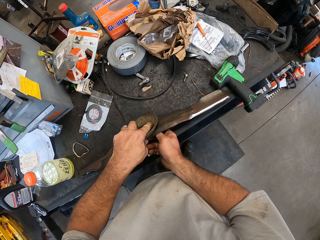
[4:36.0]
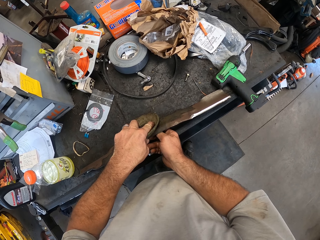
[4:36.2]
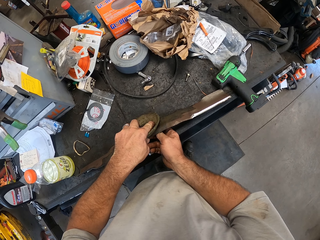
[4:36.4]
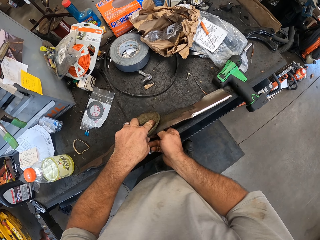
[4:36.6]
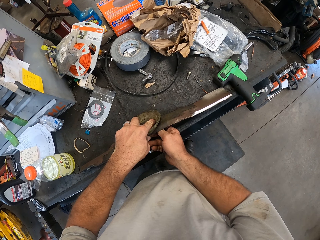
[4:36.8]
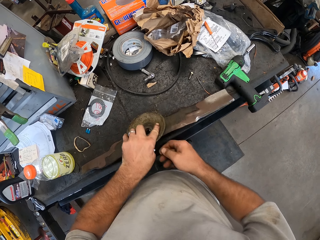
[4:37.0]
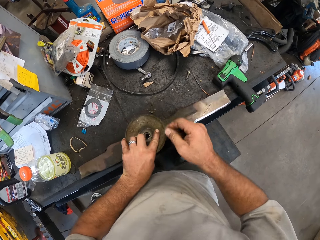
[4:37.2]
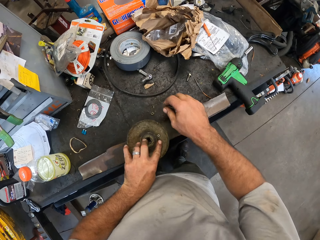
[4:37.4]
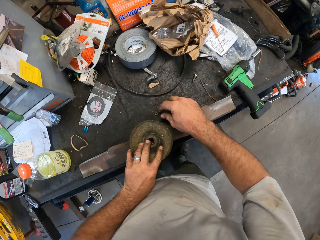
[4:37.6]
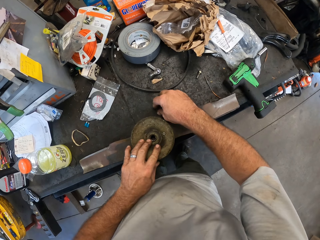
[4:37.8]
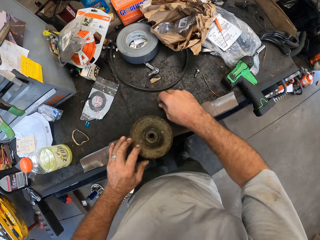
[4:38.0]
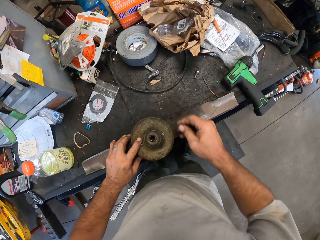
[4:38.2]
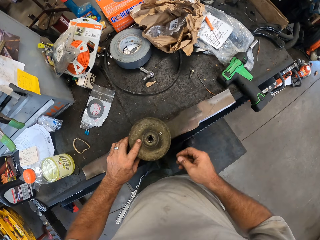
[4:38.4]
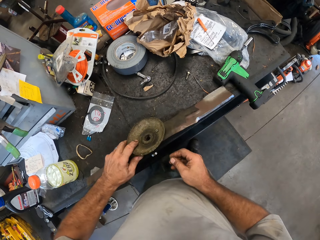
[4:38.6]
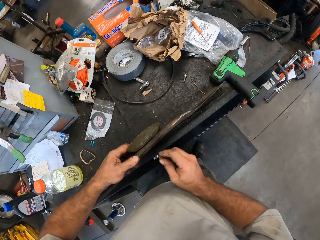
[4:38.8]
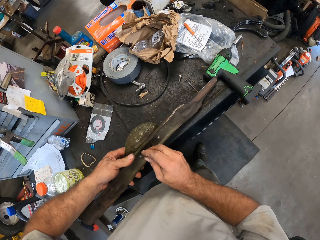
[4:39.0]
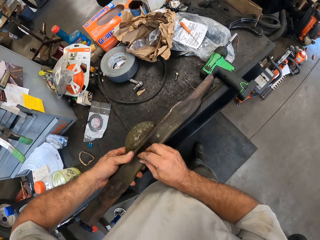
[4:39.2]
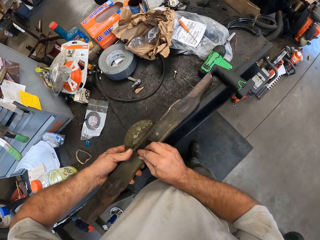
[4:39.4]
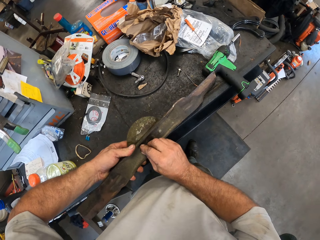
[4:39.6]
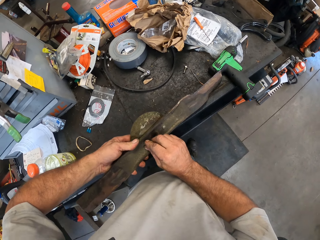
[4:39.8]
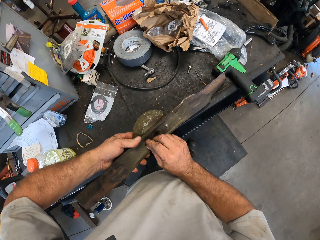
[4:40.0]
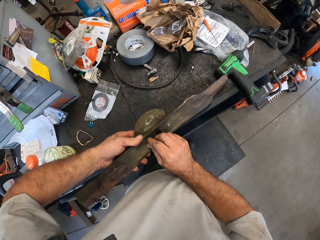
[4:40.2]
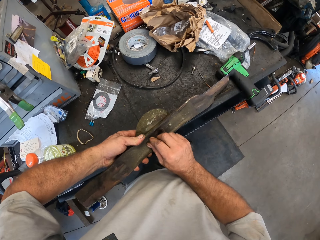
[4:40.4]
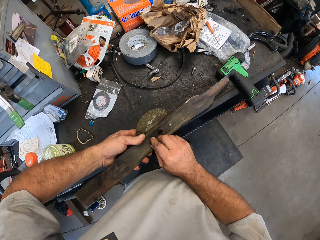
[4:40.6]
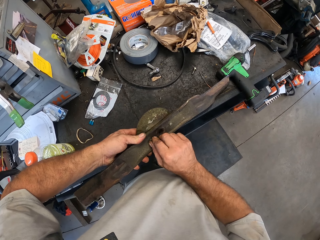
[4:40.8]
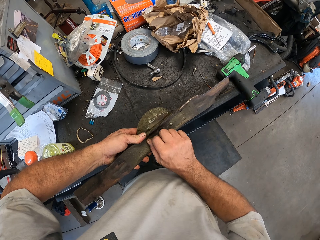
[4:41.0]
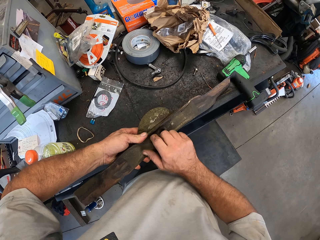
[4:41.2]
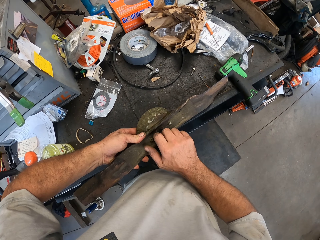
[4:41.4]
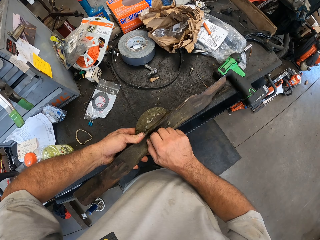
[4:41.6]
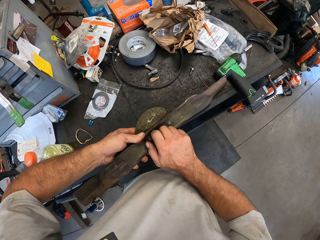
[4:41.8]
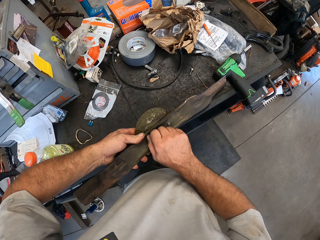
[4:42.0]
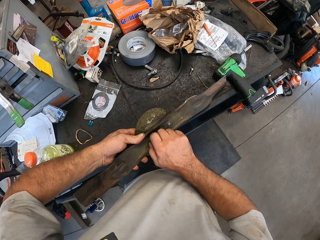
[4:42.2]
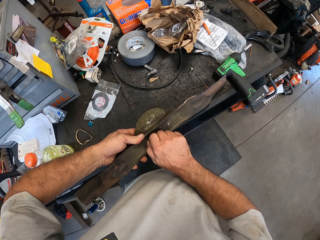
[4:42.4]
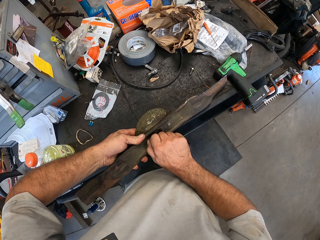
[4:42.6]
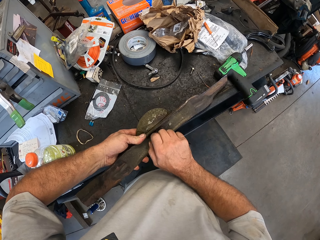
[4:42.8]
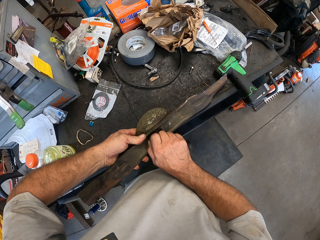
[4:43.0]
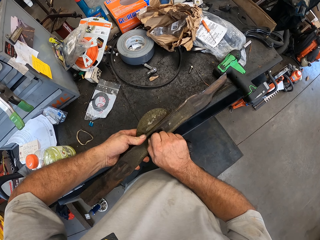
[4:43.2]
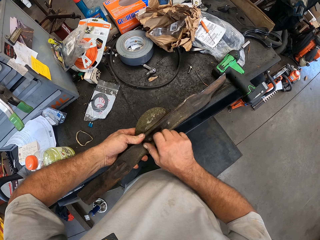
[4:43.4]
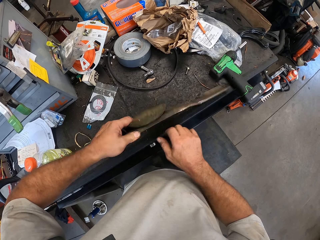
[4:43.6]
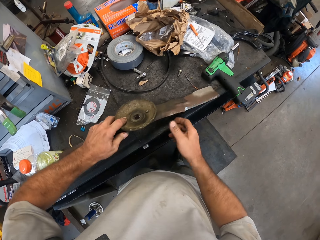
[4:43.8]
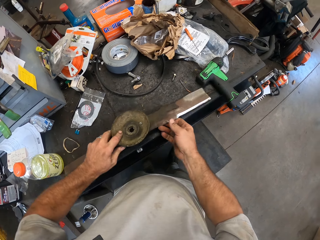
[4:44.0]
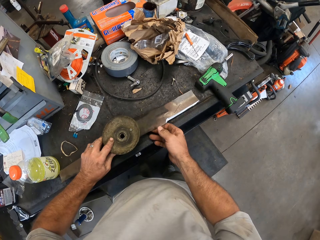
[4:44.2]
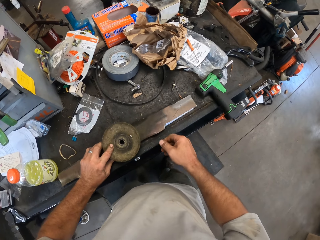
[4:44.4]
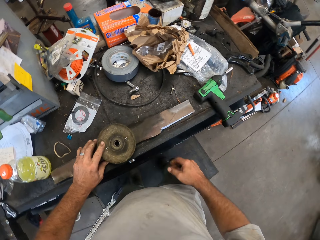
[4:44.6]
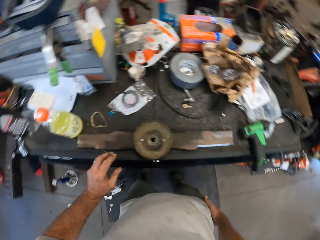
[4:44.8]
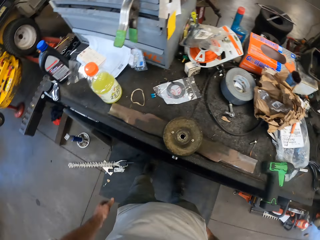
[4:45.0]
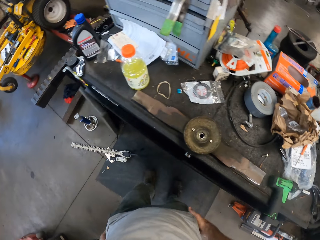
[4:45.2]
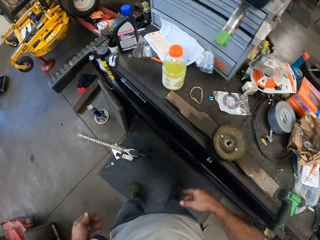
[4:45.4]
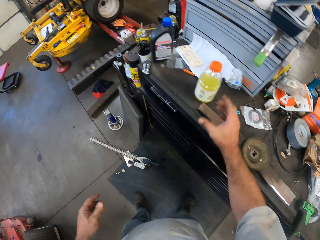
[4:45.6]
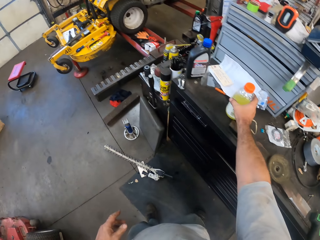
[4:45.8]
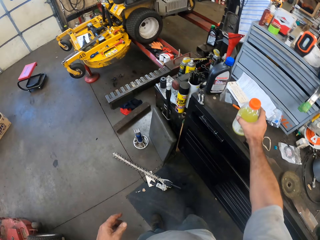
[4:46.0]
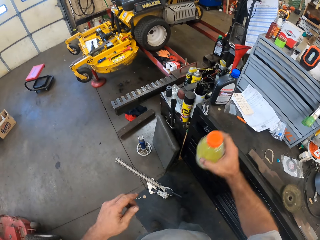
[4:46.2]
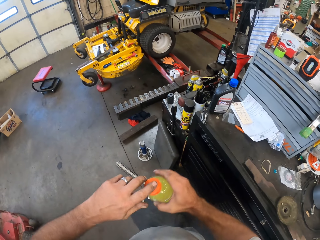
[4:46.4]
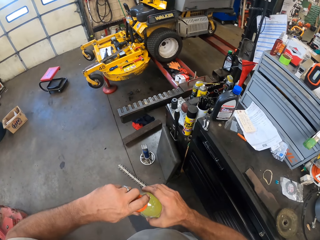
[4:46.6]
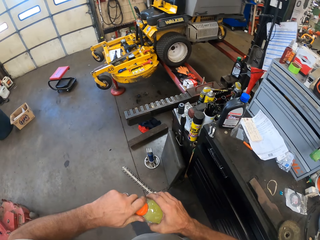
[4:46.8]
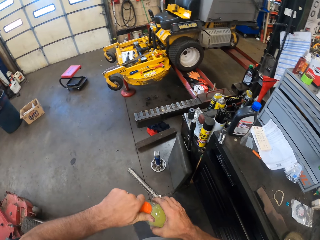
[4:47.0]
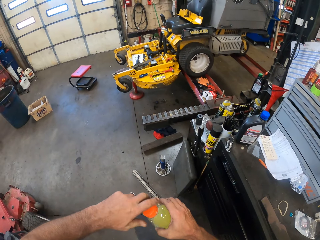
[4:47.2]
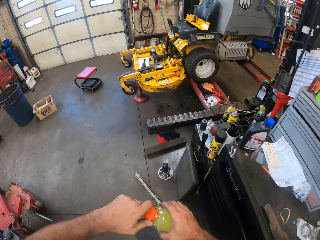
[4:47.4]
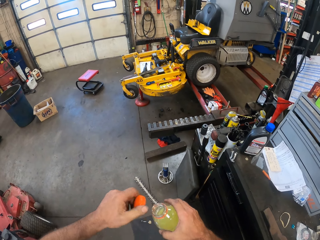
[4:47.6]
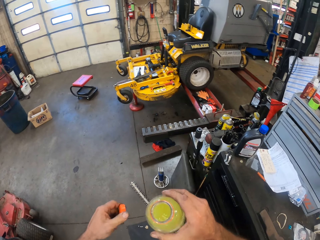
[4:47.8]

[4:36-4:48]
The camera wearer picks up a nut. He picks up a second bolt on the table with his right hand. He unhands the lawn mower blade. He adjusts the second blade and a metal disk with his left hand. He turns the lawn mower blade. He fits the nut in the bolt. He fixes together the metal disk and the second blade with the second bolt in his right hand. He tightens the nut. He places the lawn mower blade on the working bench. He removes his left hand from the second blade on the table. He moves his legs. He picks up a bottle on the table with his right hand and opens the bottle with his left hand.
